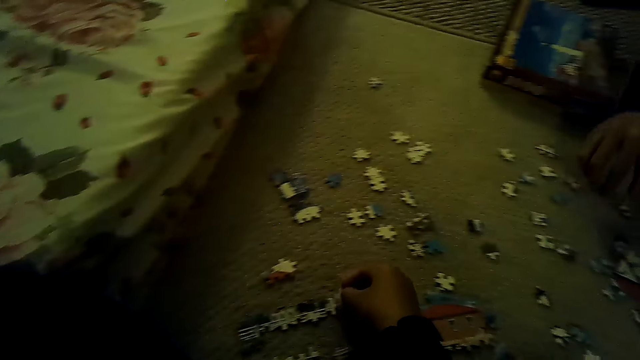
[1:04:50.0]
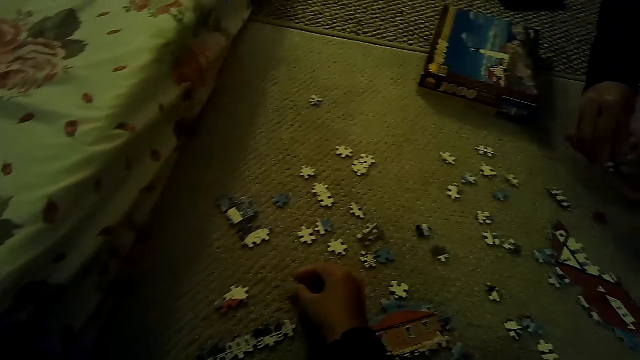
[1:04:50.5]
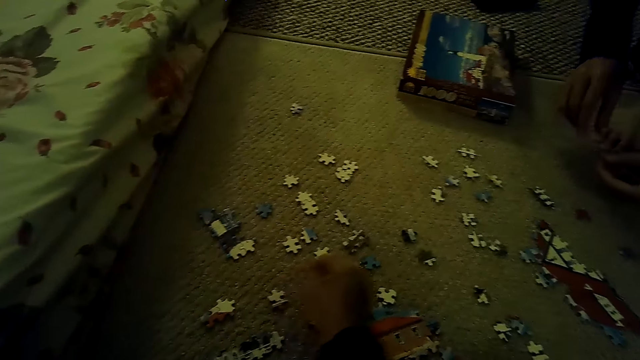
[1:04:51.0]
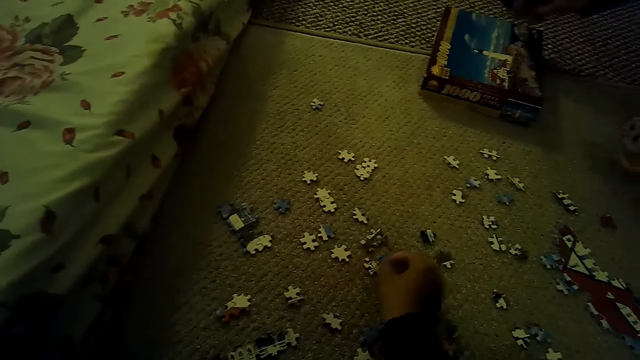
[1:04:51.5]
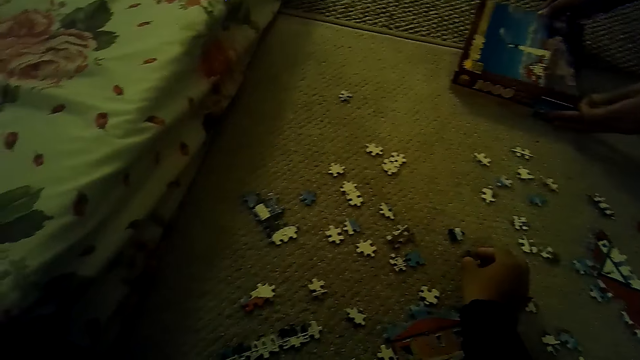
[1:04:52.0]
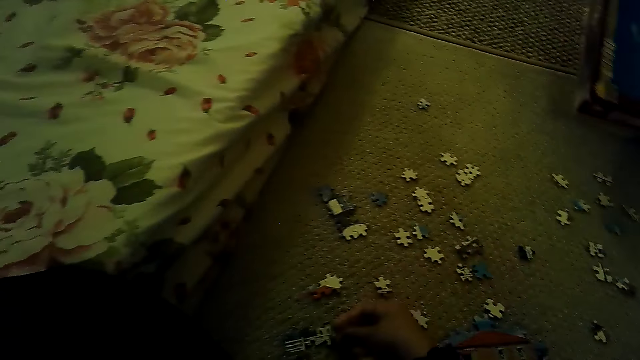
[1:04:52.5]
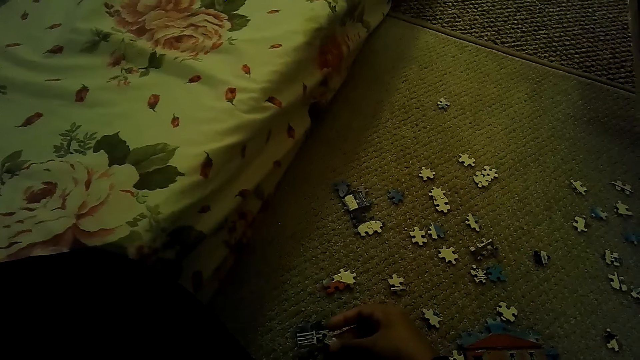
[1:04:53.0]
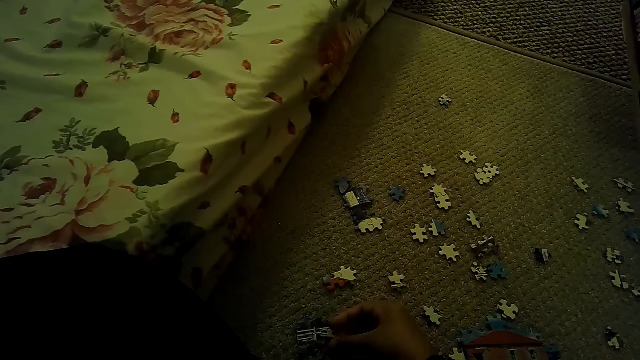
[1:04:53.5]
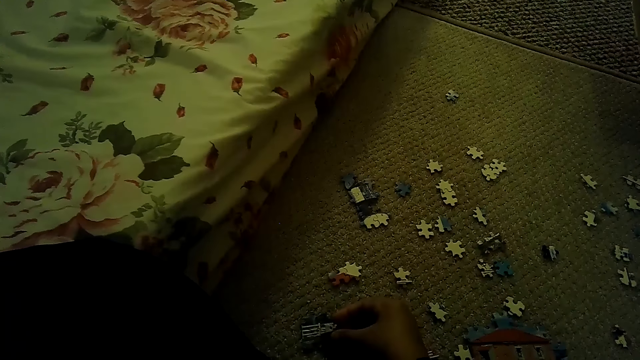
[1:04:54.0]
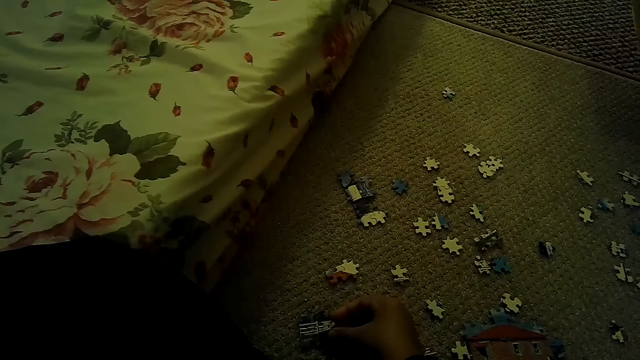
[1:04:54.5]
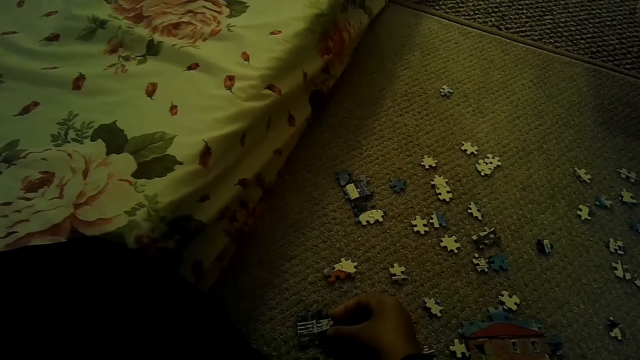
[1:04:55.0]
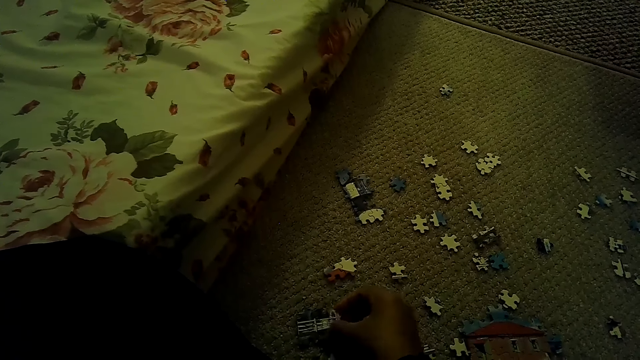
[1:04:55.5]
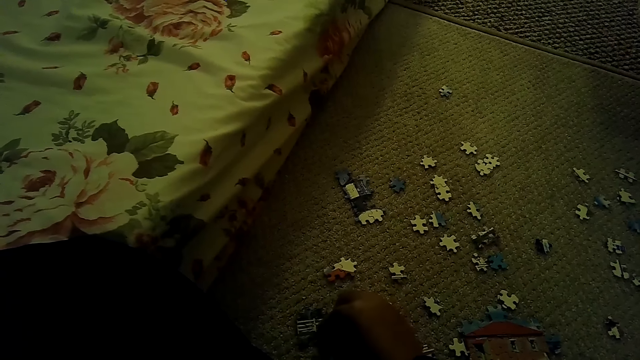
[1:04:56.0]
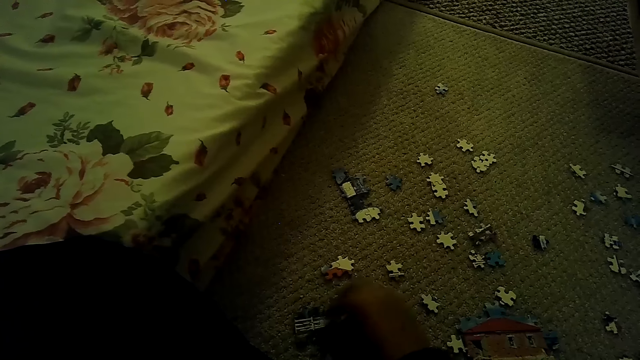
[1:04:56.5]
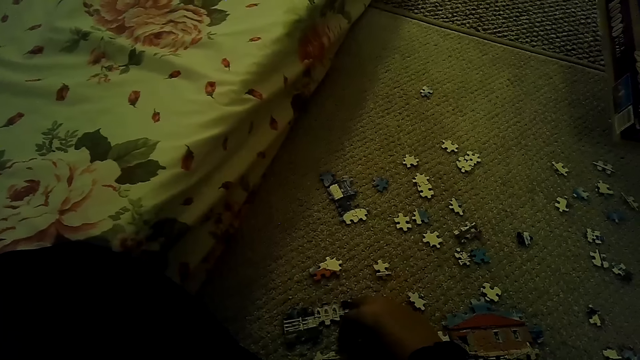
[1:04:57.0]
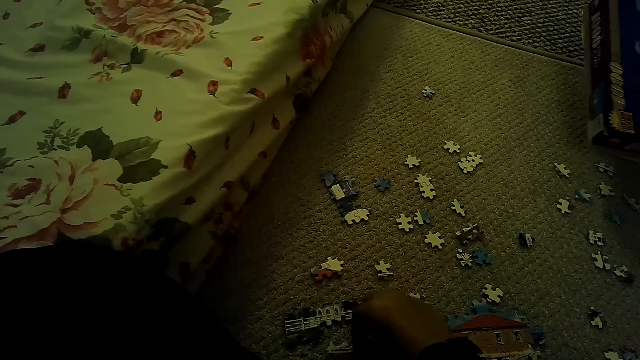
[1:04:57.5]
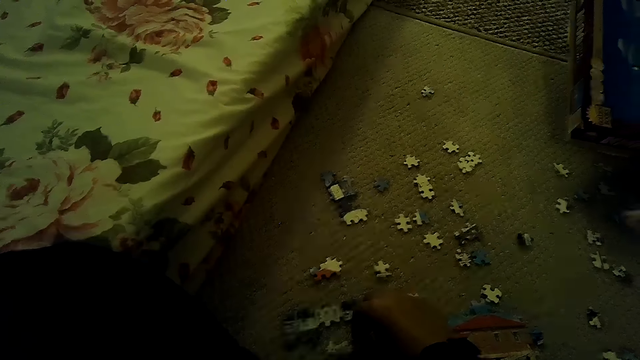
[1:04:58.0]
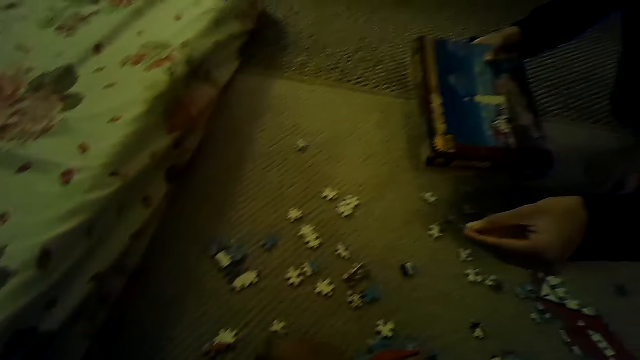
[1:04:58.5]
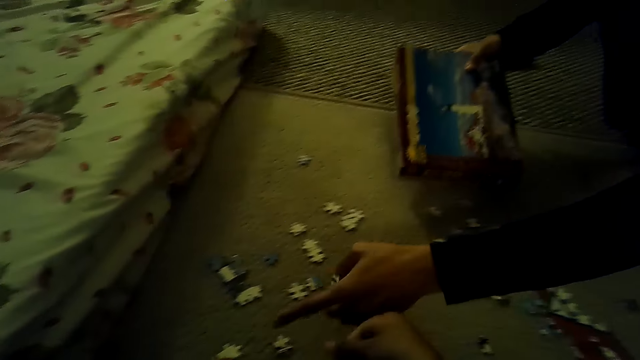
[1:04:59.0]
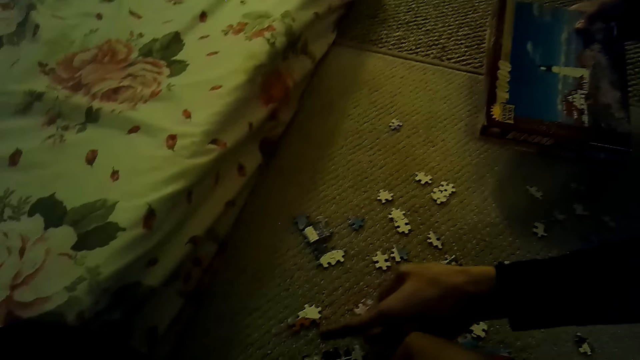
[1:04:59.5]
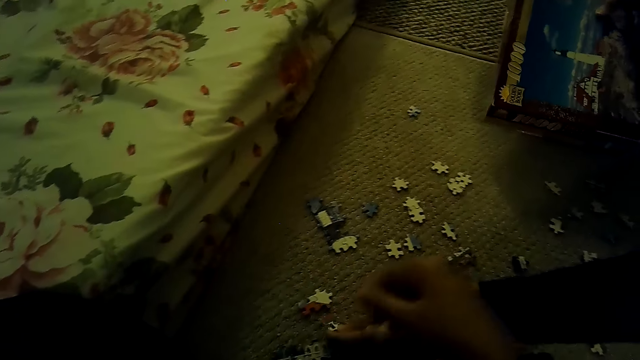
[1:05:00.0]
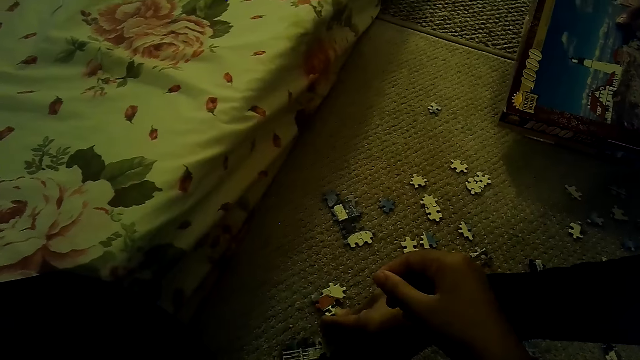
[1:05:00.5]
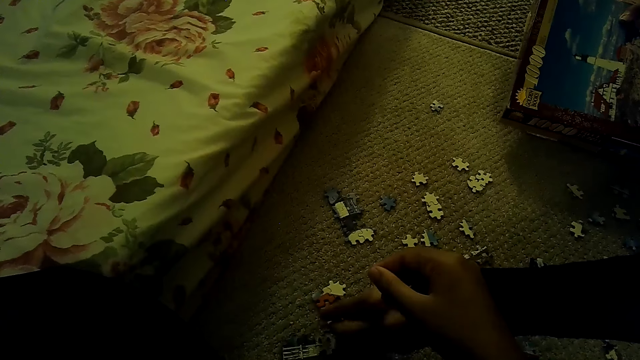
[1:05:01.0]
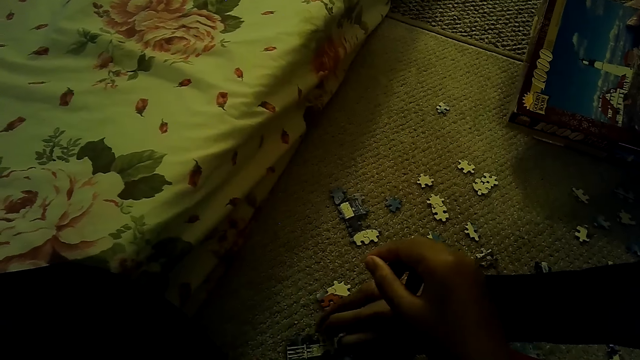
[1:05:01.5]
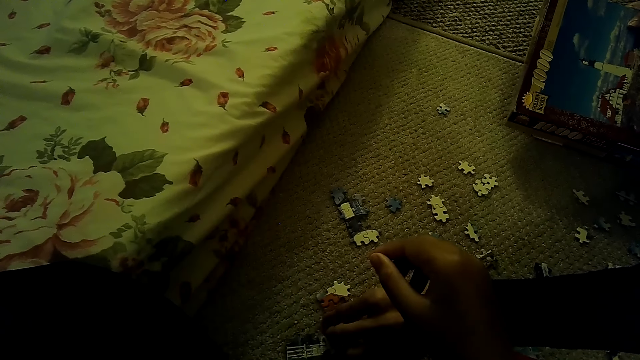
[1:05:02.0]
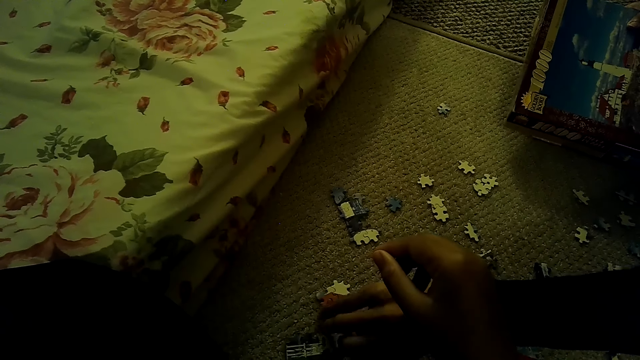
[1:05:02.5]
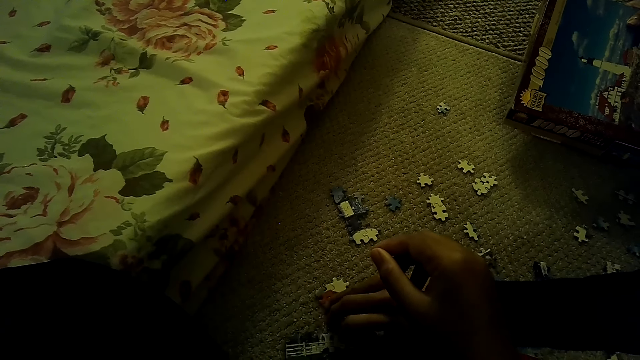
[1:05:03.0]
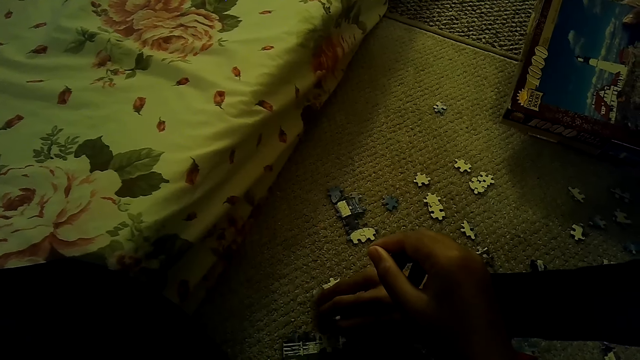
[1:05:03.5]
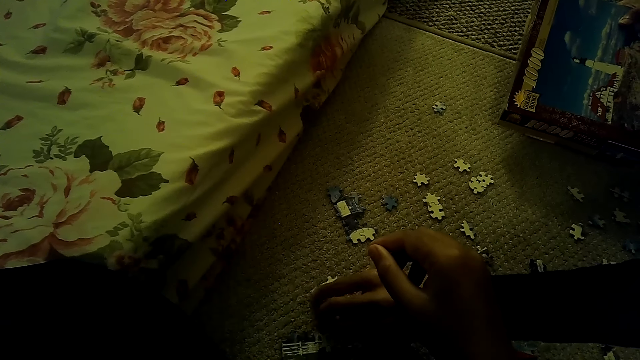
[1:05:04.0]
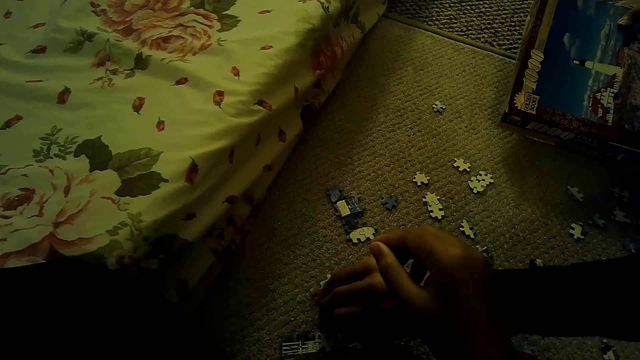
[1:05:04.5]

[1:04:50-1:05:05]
A person moves the box. The camera wearer picks the puzzle piece. They fix the puzzle piece. The person points at the puzzle pieces. The person fixes the puzzle pieces.

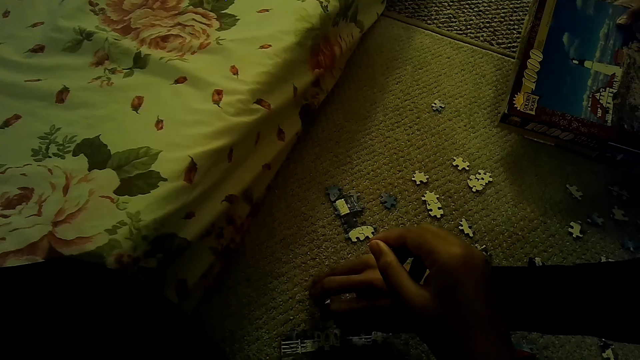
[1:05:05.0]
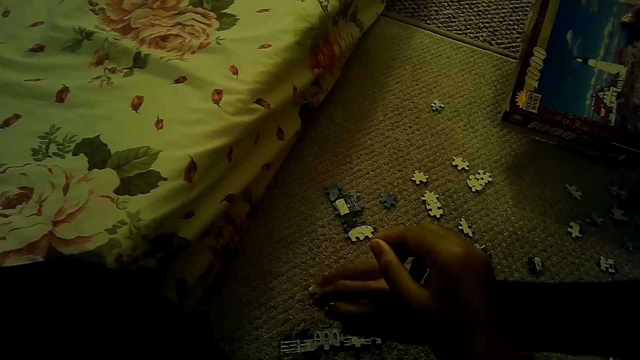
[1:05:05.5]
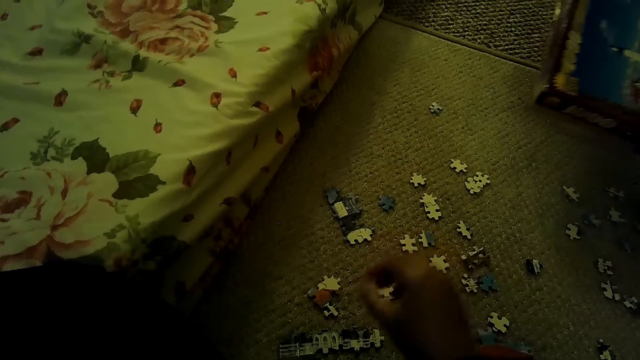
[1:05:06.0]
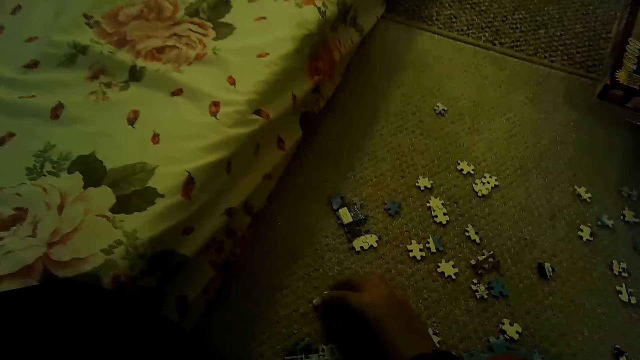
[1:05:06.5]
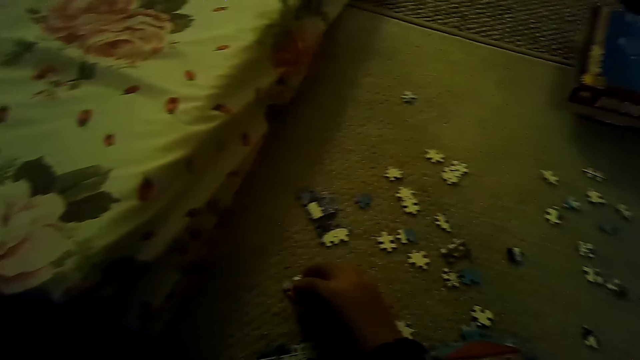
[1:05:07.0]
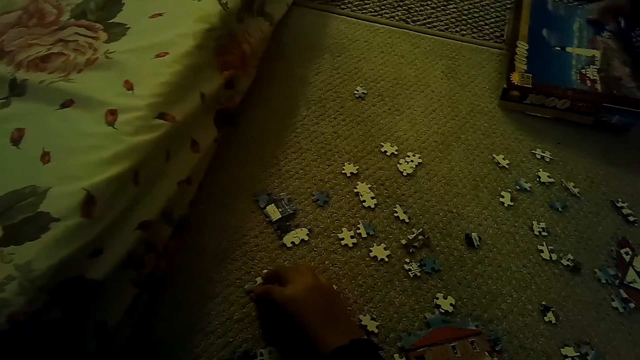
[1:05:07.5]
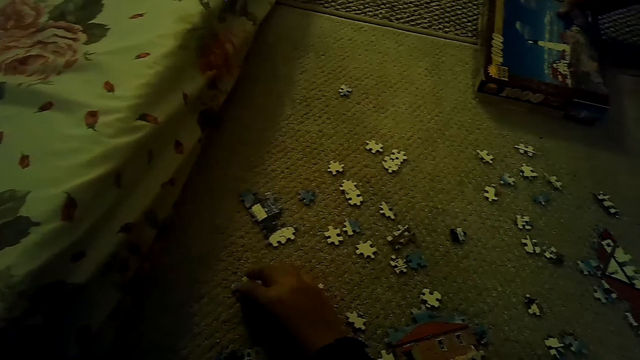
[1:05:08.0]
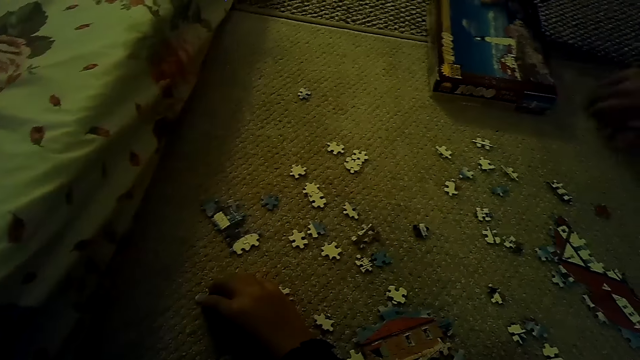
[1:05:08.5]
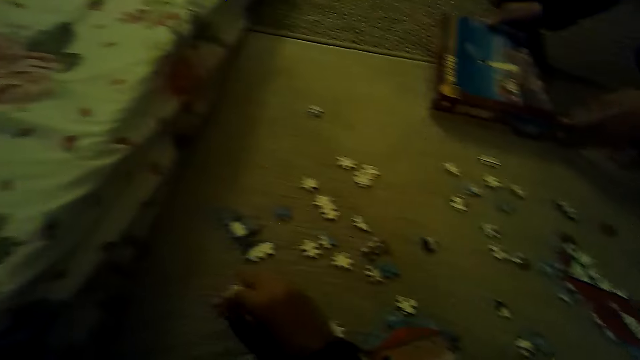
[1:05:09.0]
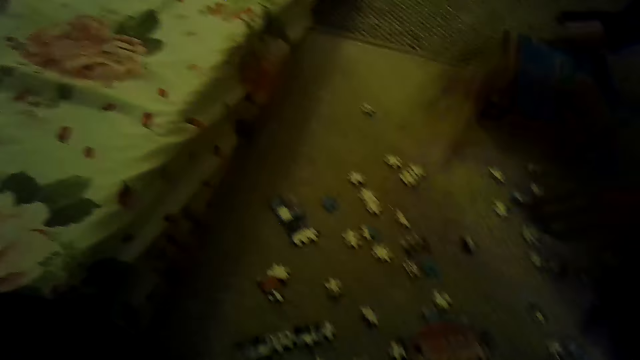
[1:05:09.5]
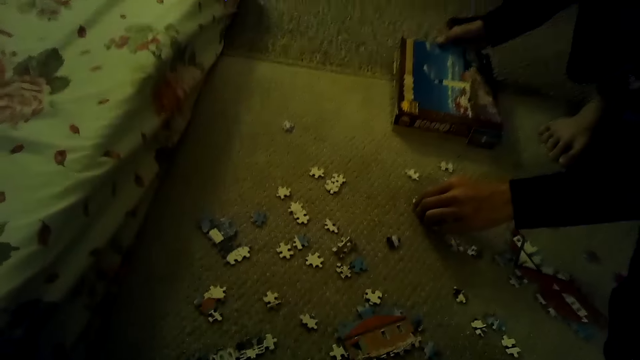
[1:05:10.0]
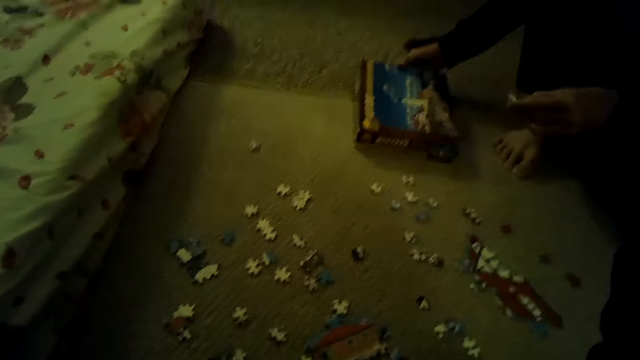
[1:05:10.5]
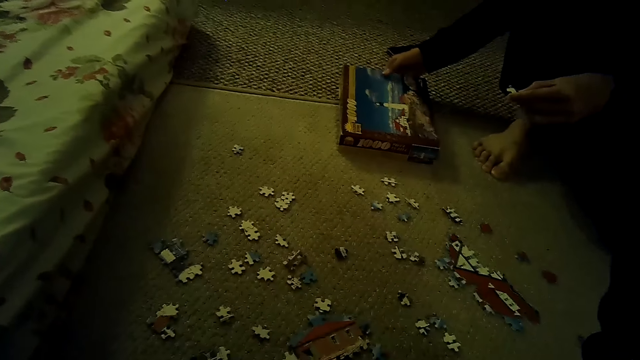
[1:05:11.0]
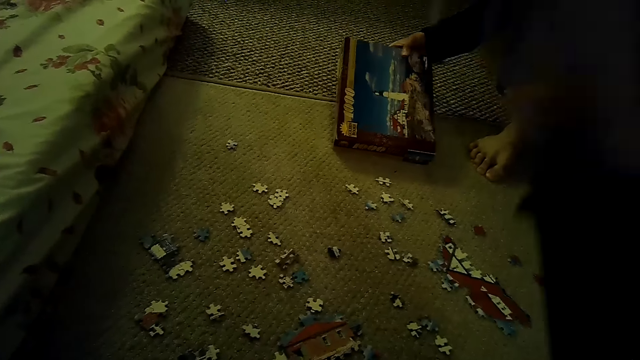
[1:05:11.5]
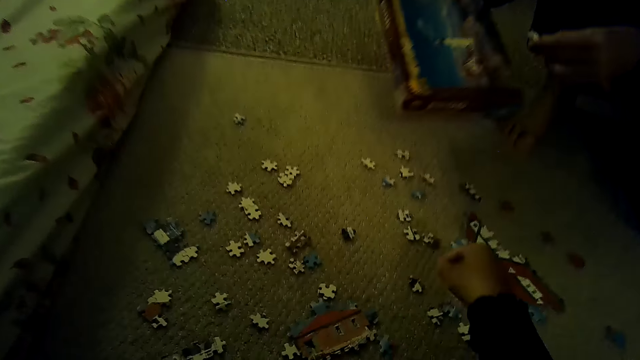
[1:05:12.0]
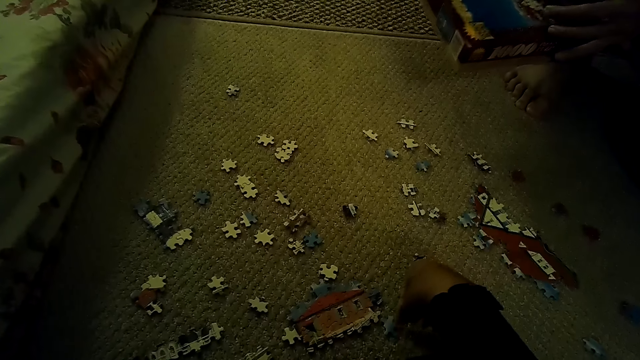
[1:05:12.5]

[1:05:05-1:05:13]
A person moves the box. The person points at the puzzle pieces.
